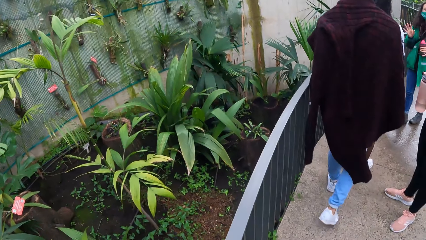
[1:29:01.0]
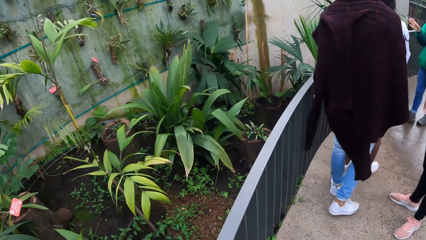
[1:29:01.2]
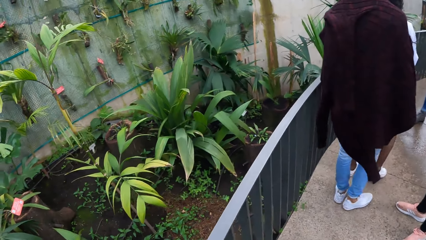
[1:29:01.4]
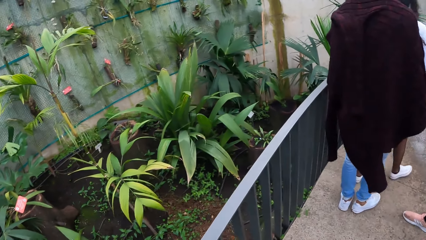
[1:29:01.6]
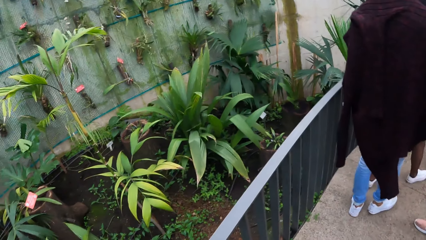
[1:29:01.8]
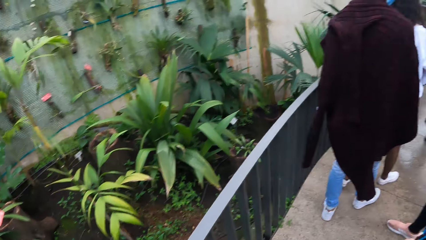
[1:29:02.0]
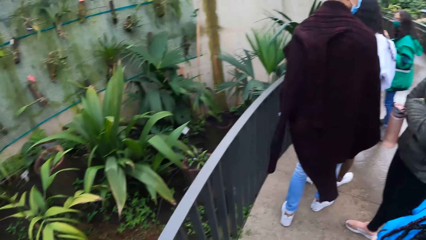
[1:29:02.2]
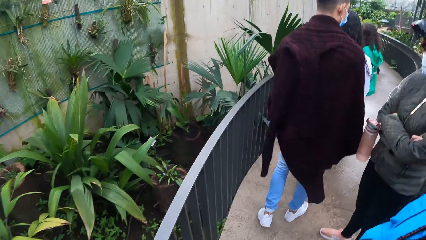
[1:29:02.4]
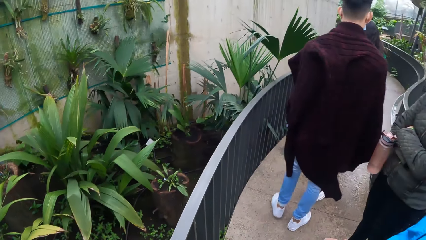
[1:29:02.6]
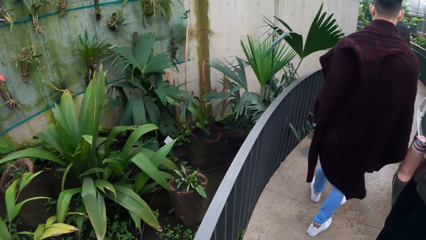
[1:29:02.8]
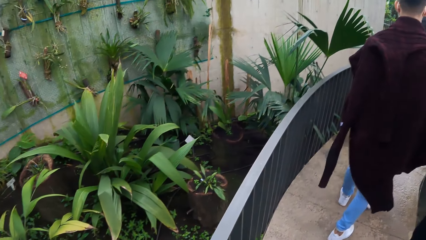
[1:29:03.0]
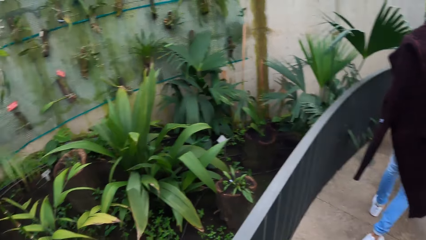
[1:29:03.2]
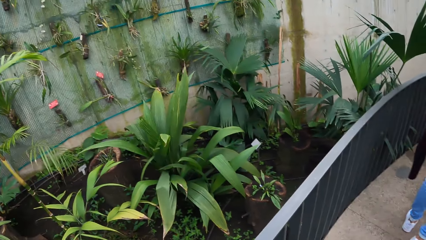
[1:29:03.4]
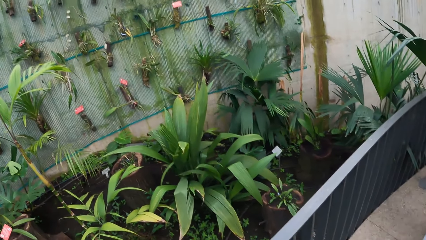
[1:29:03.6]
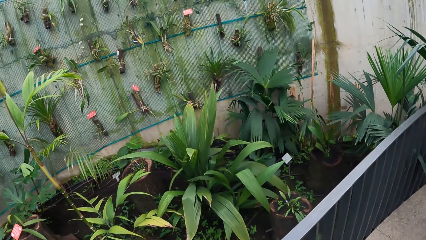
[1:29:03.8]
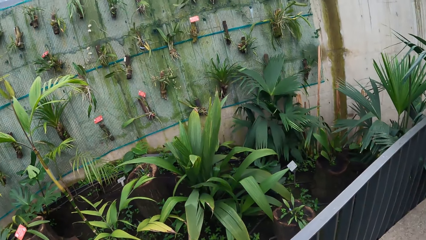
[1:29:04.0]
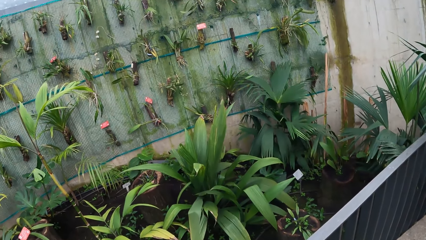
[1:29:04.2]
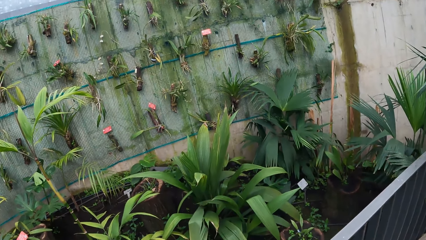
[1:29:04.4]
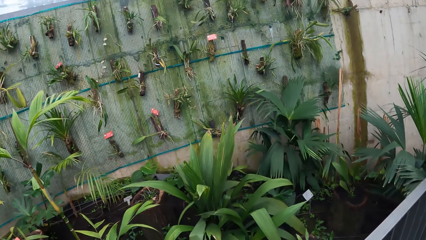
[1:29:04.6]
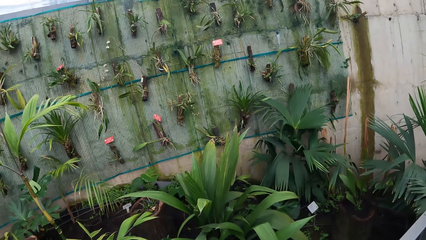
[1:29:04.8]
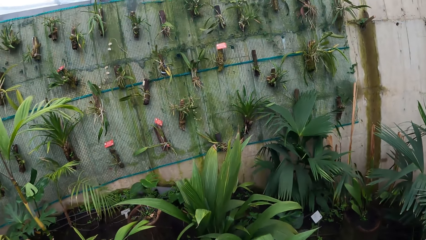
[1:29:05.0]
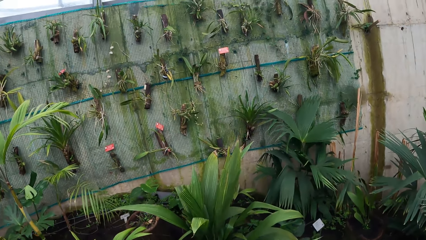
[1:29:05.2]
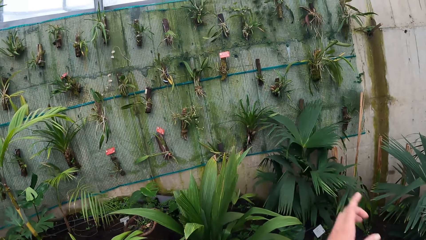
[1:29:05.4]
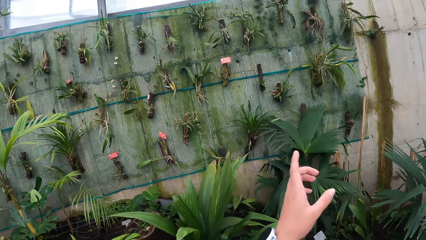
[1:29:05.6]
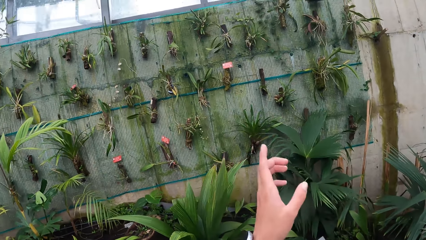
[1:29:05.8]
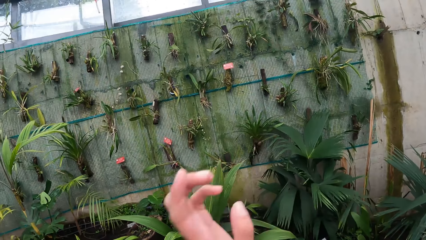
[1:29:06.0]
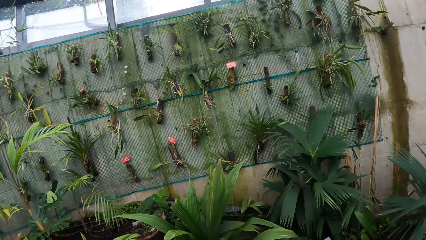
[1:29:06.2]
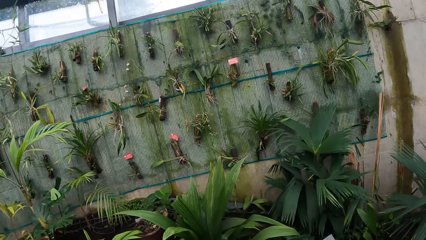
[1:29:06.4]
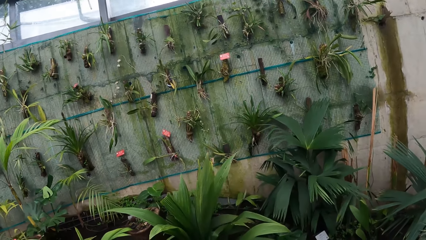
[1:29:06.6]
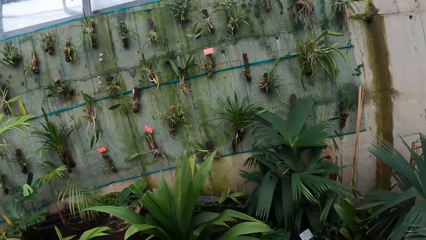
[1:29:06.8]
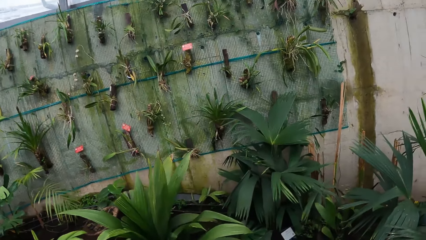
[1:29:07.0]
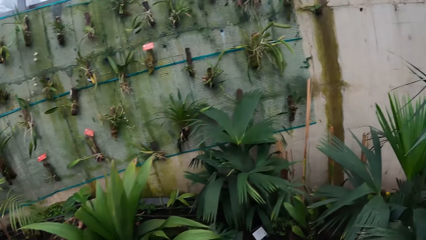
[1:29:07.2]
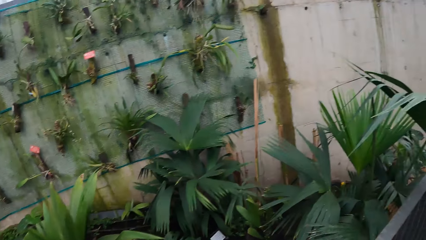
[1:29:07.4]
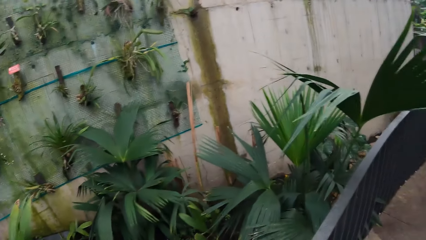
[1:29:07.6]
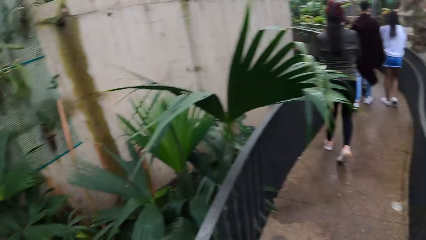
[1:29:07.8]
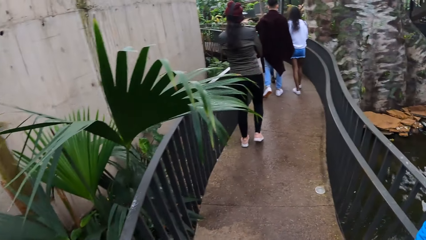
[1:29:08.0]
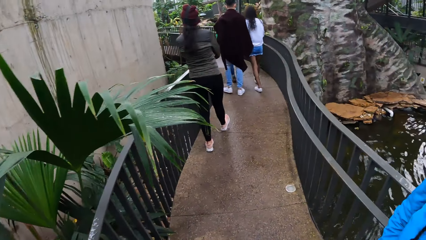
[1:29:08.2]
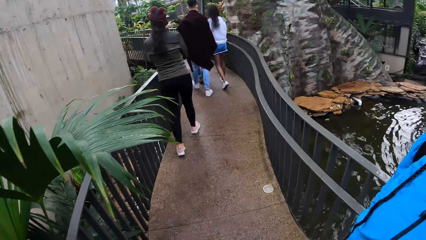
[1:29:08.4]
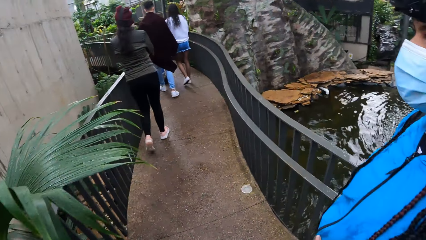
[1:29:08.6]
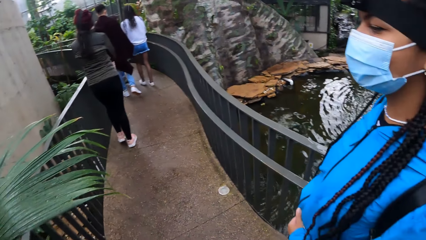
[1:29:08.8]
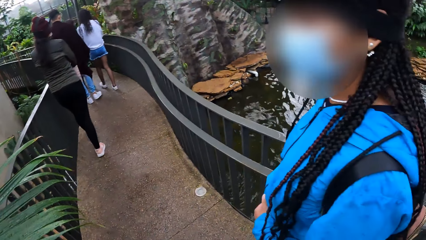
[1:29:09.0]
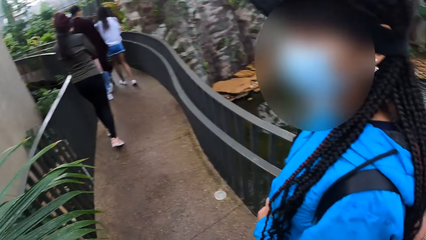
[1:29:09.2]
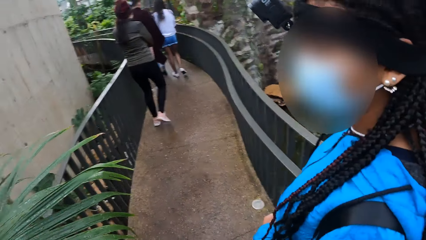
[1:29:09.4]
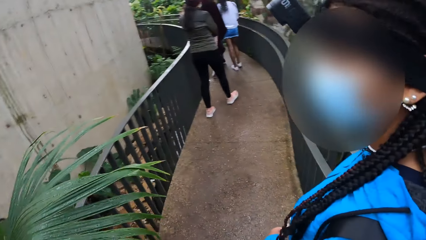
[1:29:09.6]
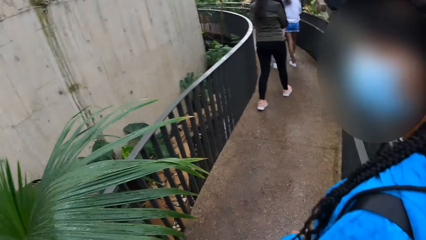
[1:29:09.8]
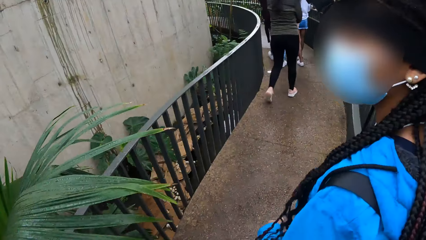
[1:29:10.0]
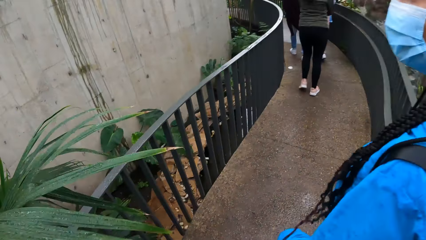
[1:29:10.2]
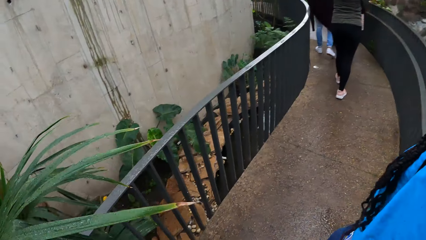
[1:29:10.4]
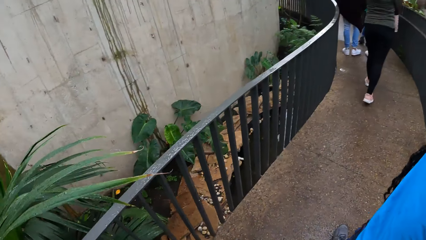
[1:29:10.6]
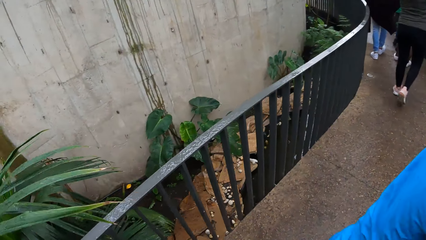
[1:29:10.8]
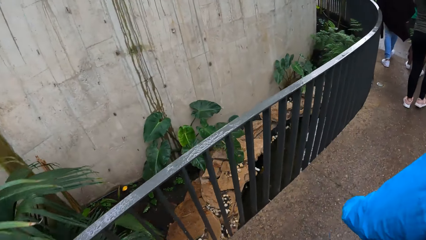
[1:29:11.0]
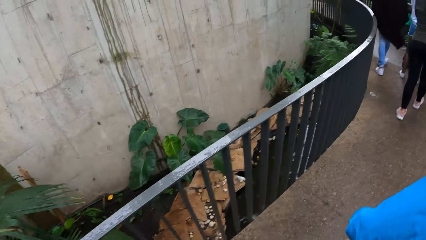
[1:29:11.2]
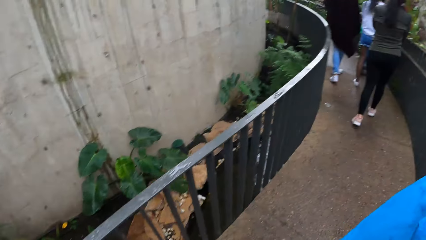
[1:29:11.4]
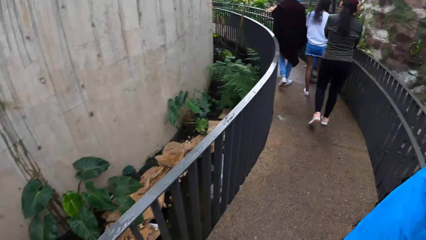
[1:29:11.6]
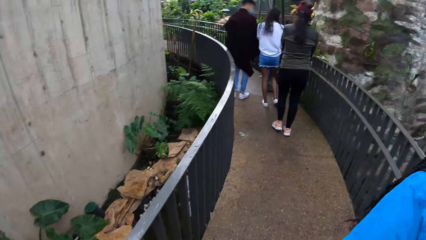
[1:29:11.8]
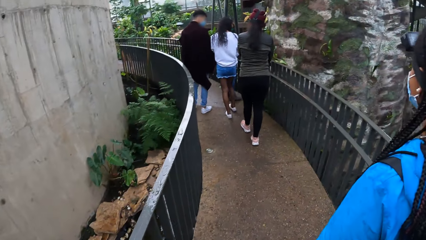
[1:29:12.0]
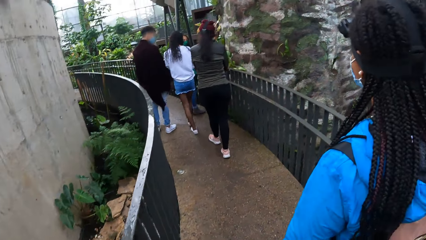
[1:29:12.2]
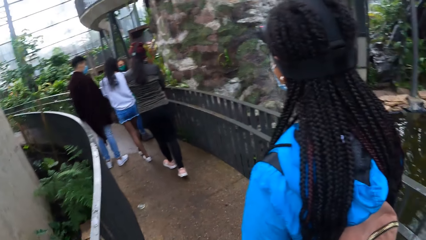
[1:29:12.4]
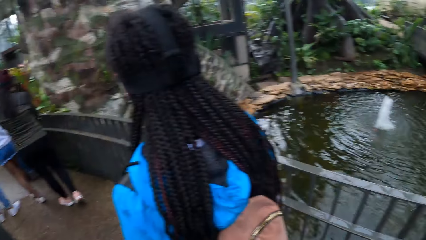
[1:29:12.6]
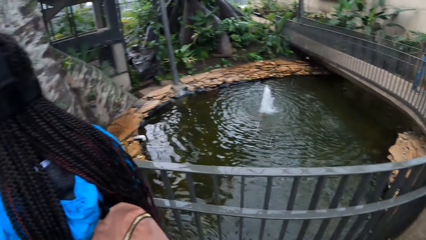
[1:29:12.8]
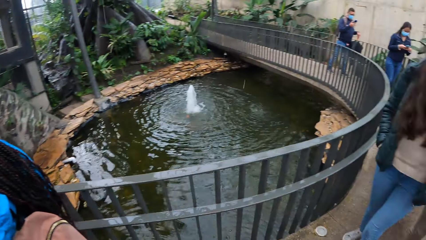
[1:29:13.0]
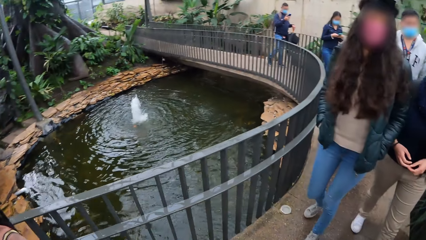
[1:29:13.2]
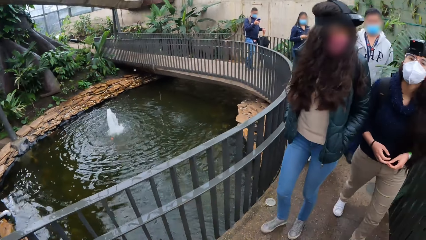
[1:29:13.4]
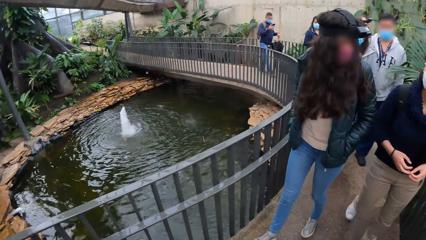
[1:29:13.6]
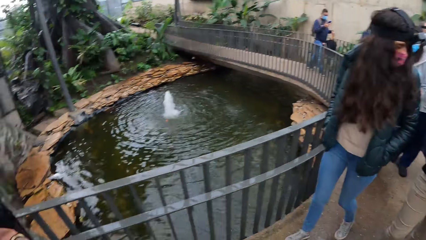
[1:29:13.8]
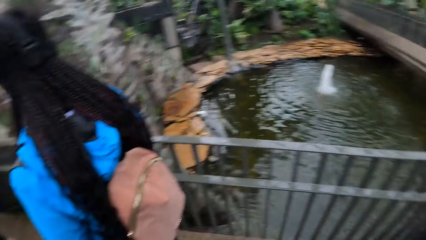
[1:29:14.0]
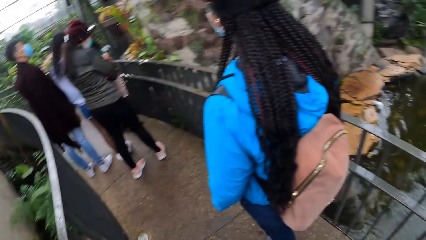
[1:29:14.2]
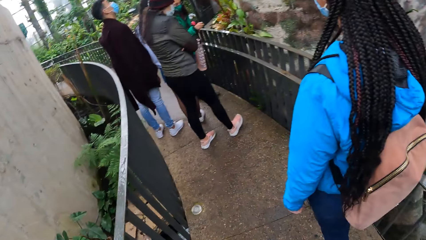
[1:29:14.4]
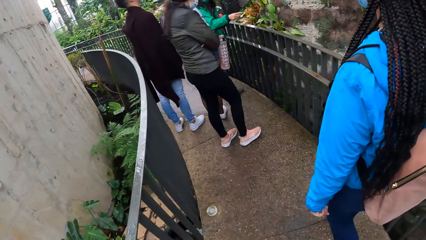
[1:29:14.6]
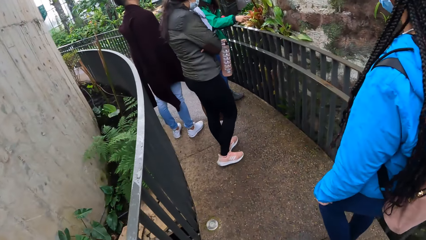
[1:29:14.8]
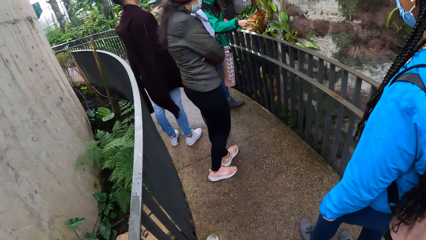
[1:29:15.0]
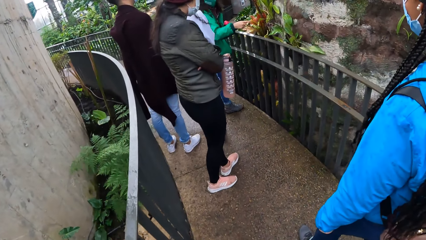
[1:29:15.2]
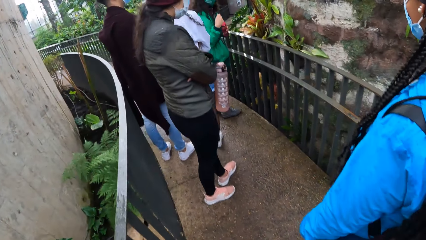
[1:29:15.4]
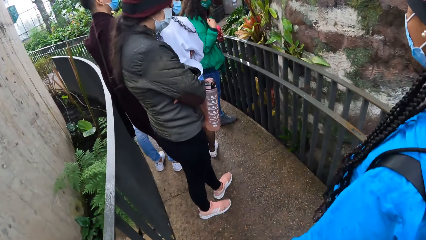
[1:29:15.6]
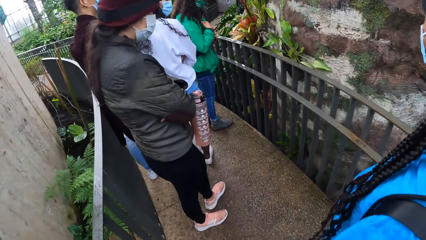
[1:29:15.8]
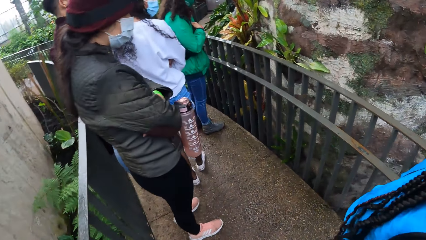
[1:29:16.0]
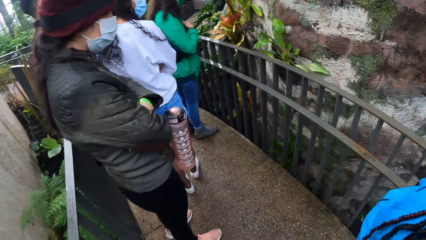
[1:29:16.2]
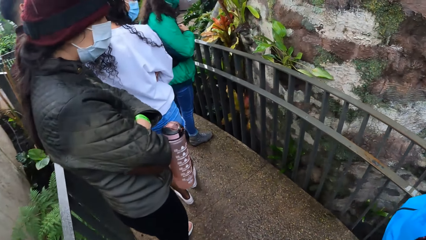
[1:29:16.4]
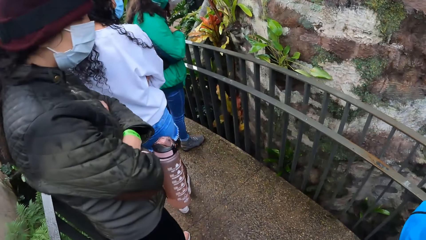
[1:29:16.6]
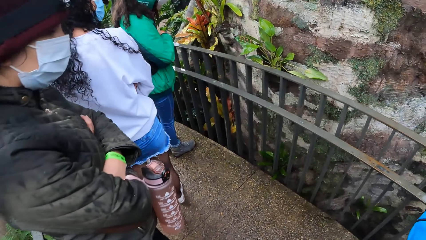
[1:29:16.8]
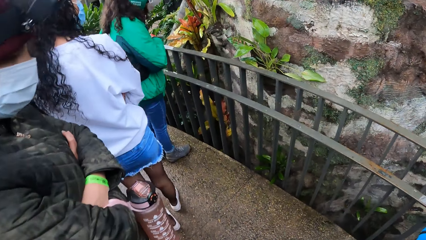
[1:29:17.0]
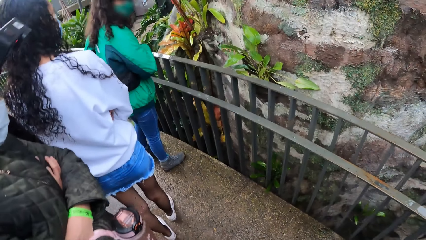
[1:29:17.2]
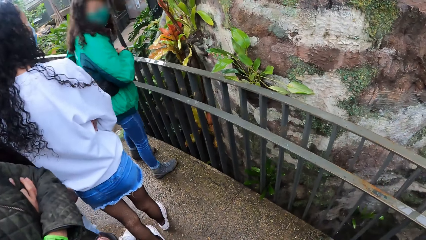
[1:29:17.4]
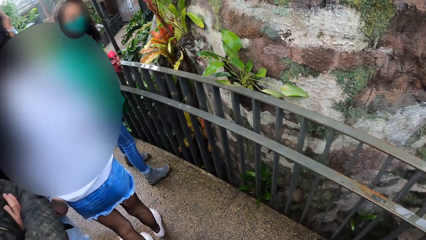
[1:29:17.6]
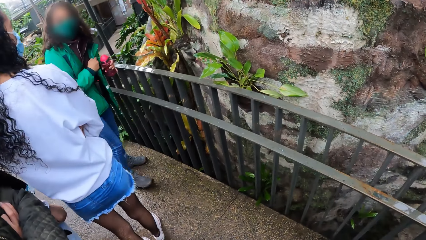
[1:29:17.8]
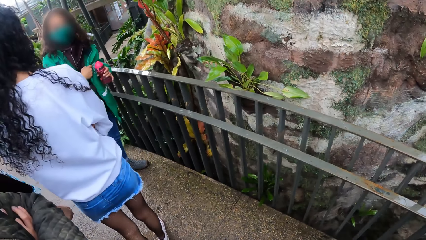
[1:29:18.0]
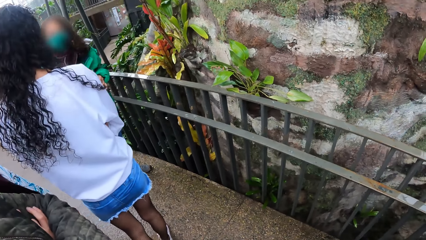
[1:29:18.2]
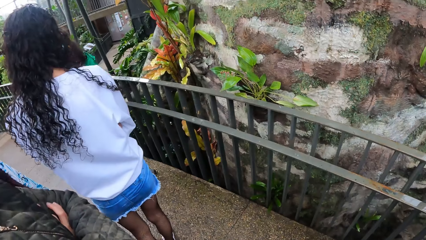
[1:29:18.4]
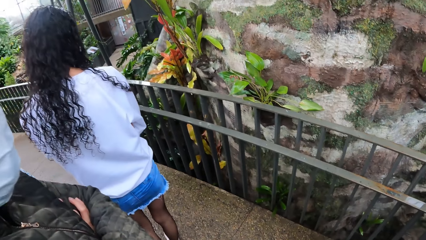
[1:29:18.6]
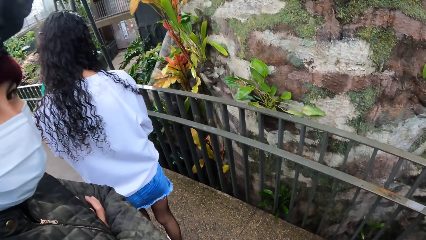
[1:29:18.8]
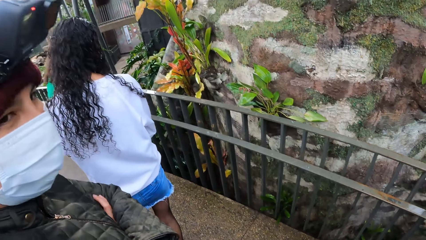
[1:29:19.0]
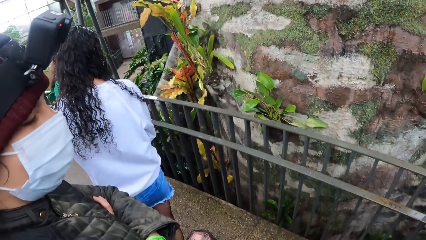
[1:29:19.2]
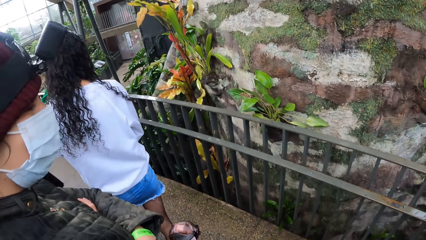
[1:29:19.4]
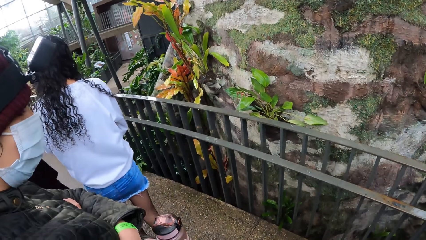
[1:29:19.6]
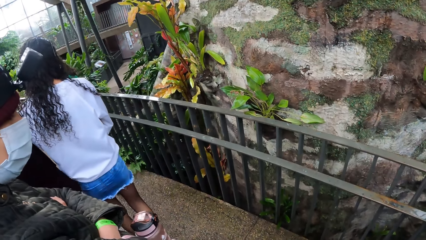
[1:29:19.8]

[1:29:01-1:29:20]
The camera wearer looks around. She moves her hand. A lady walks around. The camera wearer walks around. She looks around. The lady walks around. The camera wearer walks around and stands. The lady stands.
